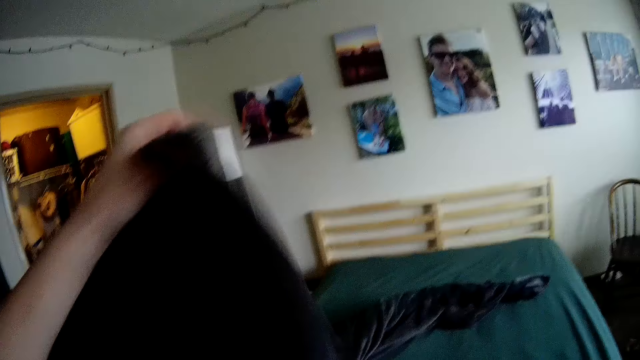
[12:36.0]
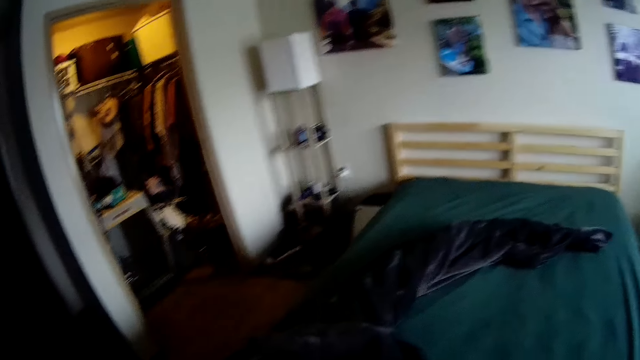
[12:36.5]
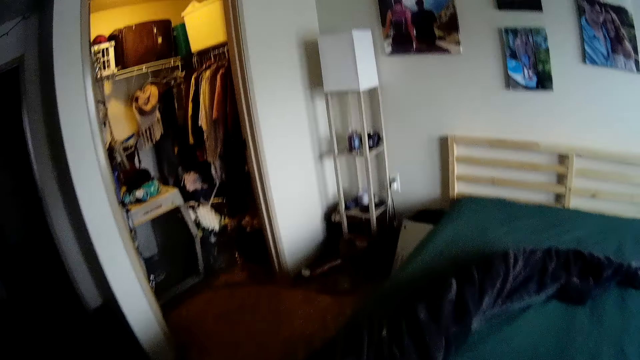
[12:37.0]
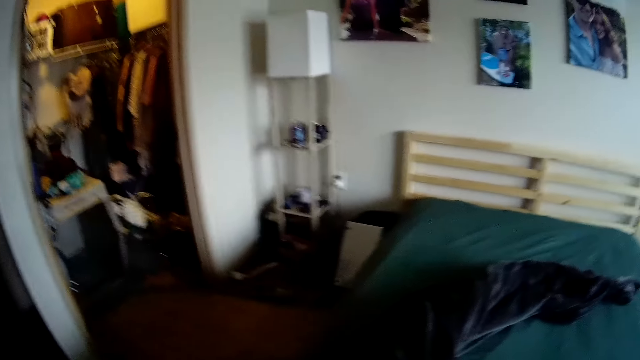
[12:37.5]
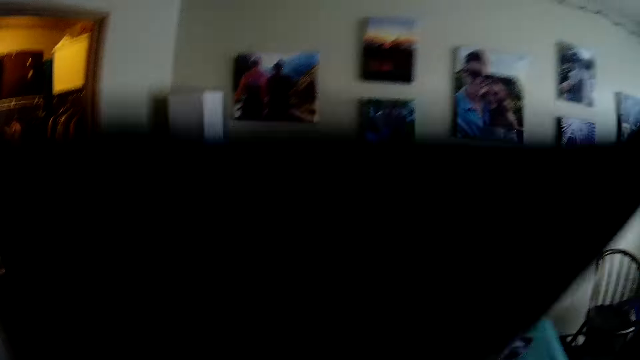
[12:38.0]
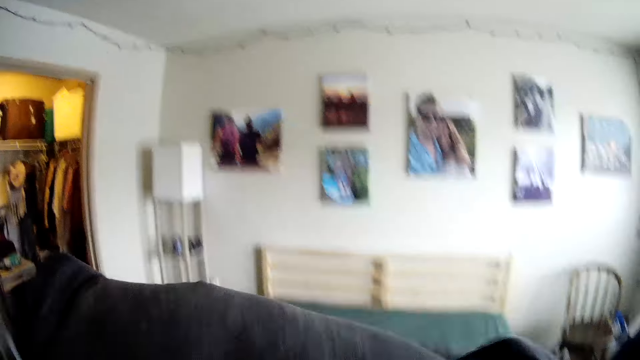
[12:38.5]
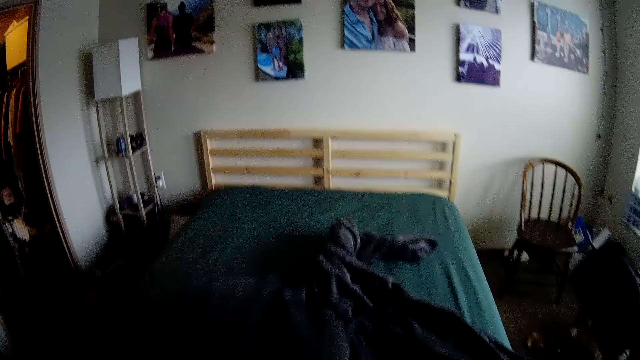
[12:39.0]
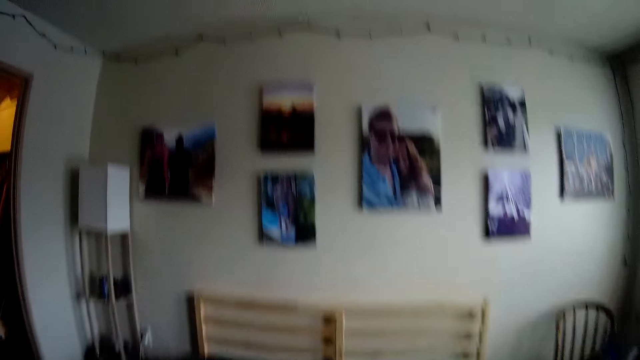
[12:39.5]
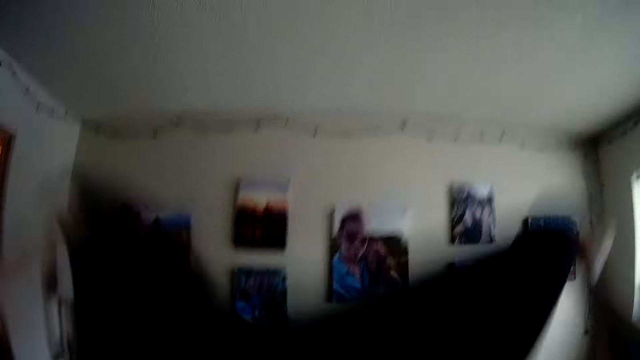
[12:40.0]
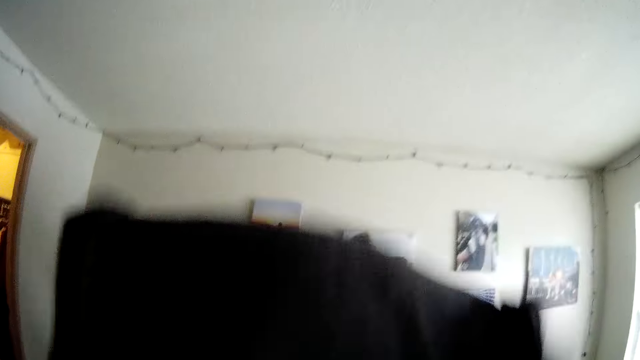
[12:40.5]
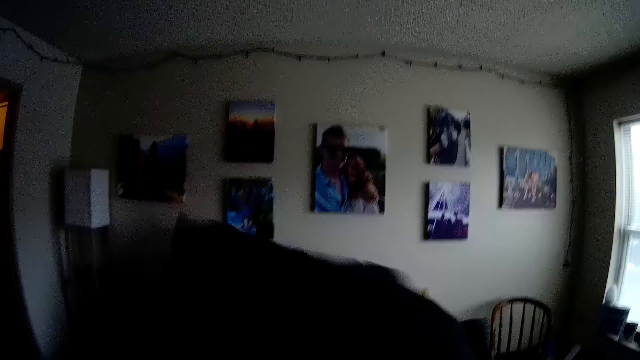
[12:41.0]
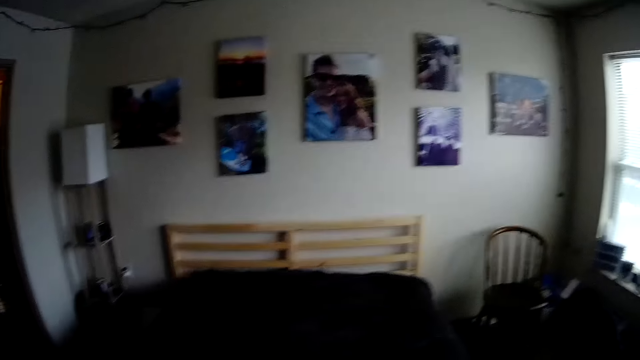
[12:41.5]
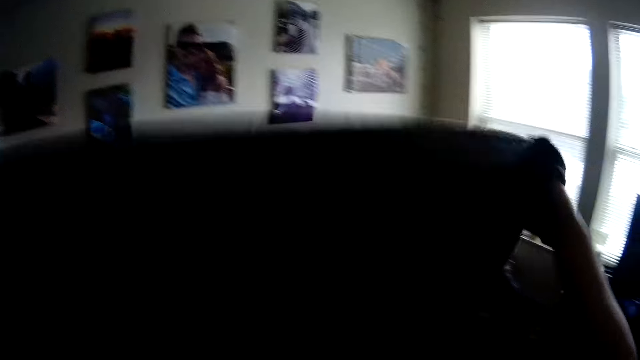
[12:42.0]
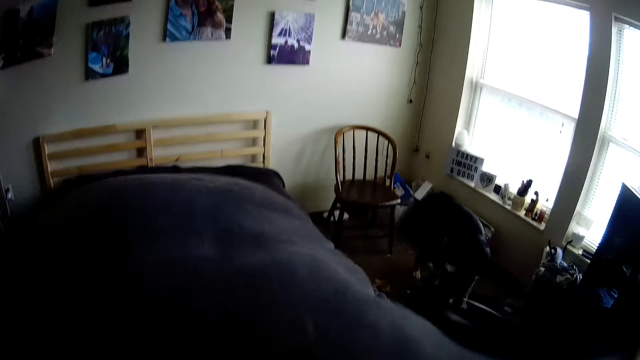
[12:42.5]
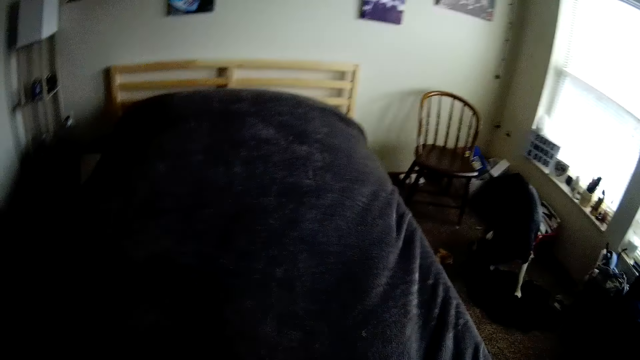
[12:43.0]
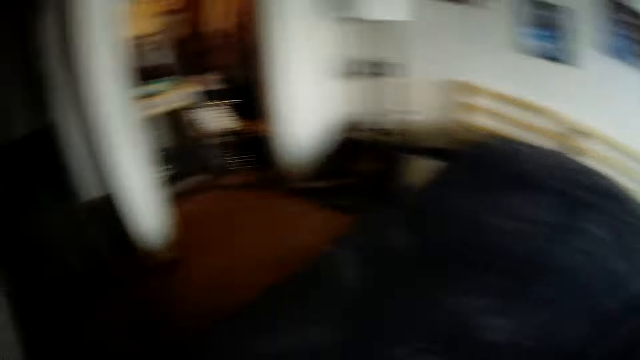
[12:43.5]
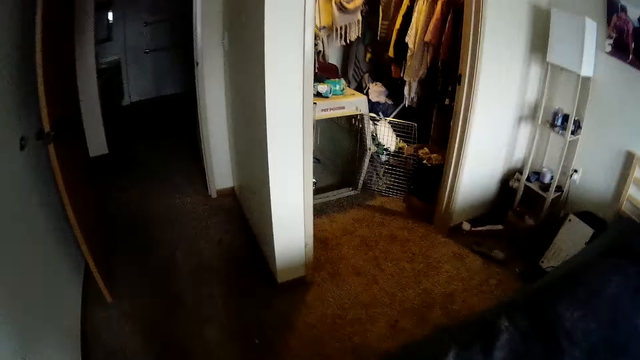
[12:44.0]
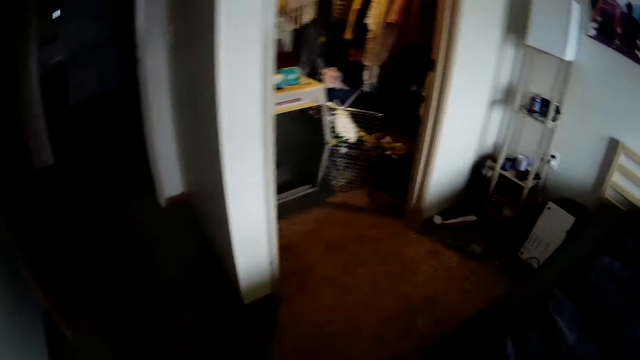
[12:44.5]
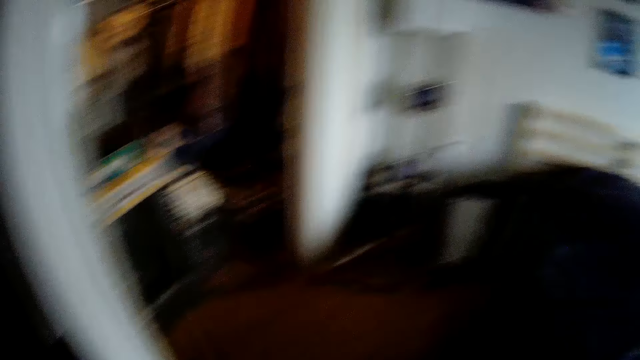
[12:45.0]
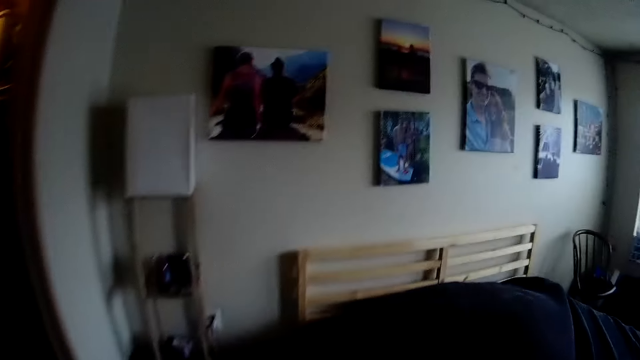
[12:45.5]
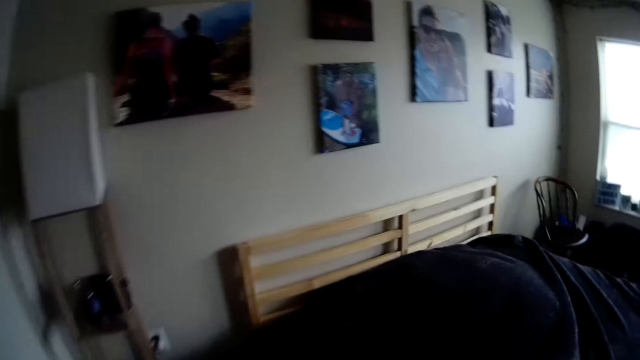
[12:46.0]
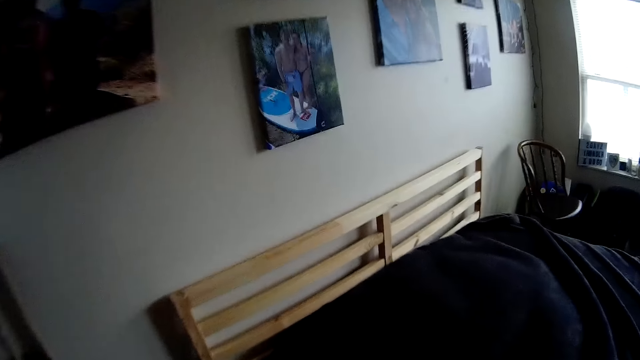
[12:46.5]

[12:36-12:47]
The camera wearer stretches the bedcover or blanket. They spread the blanket on top of the bed. They spread the blanket on top of the bed again. They walk to the headboard.

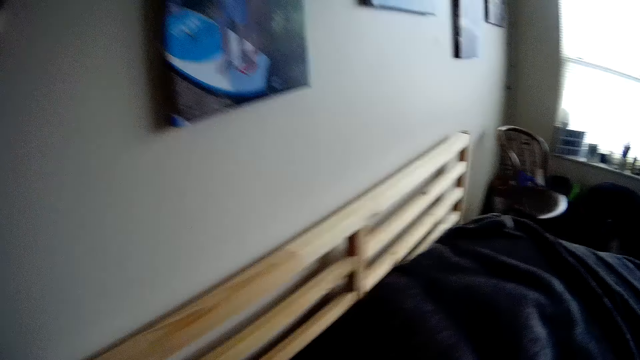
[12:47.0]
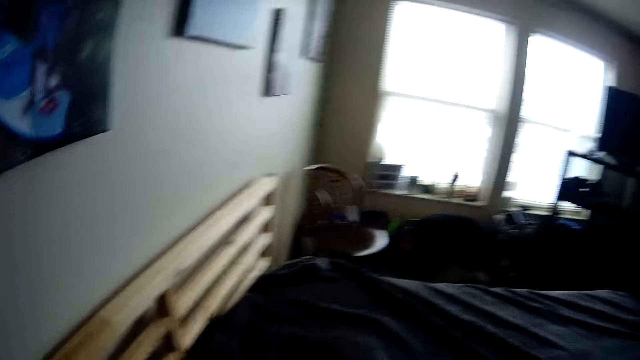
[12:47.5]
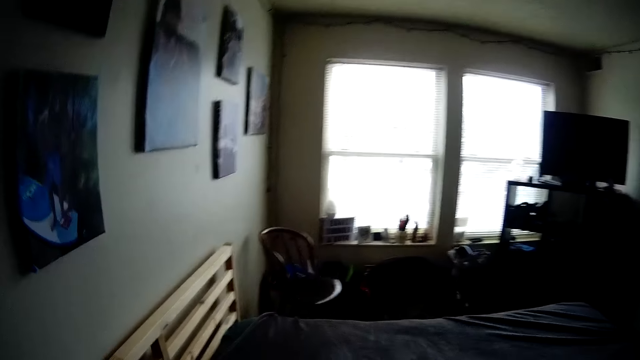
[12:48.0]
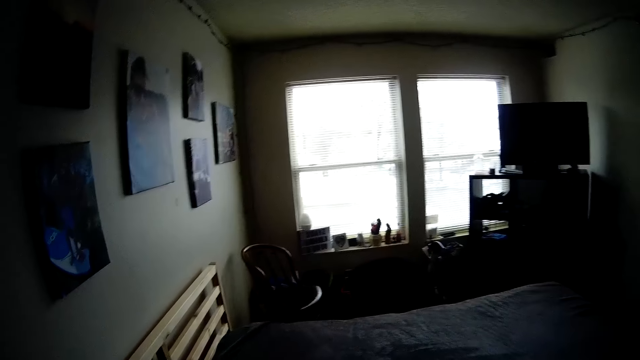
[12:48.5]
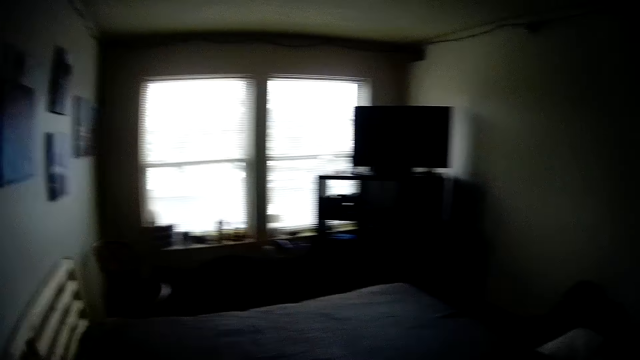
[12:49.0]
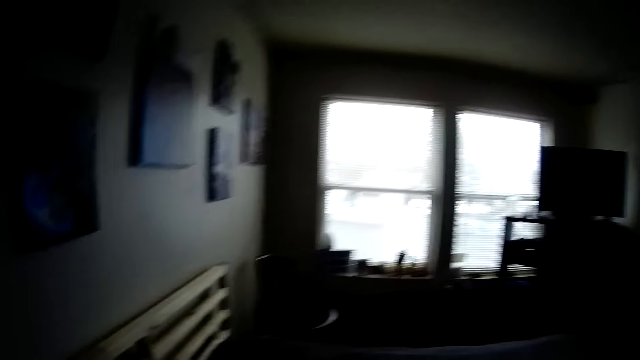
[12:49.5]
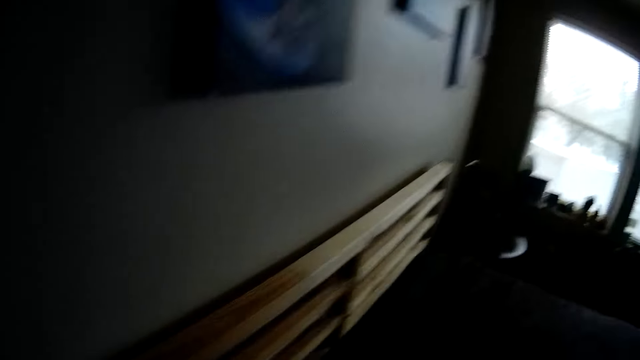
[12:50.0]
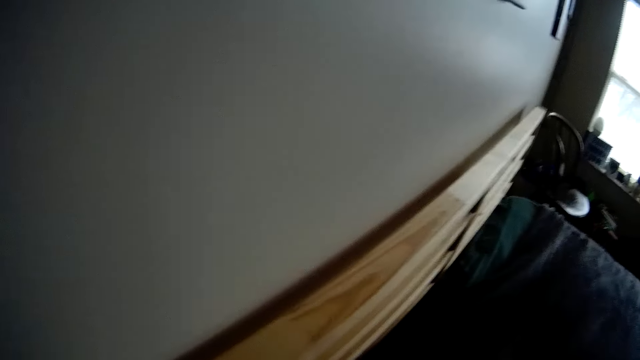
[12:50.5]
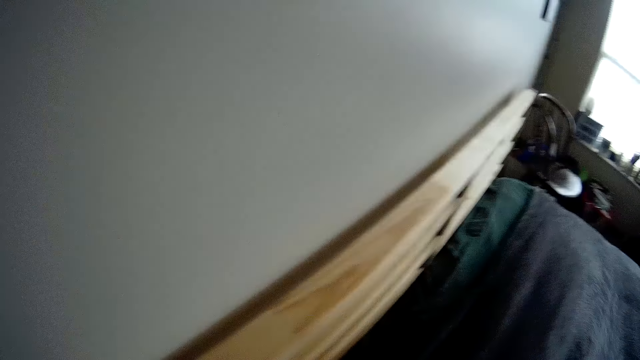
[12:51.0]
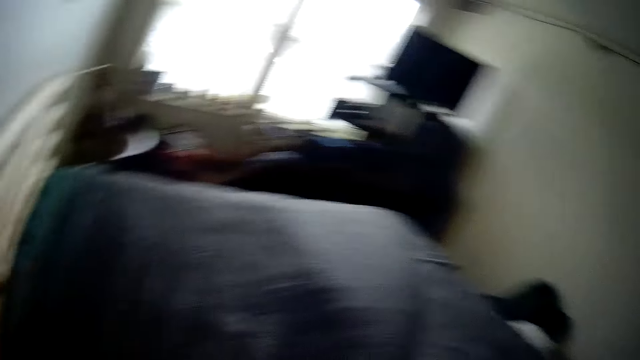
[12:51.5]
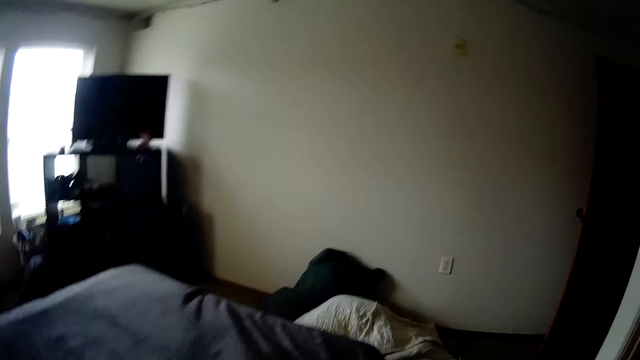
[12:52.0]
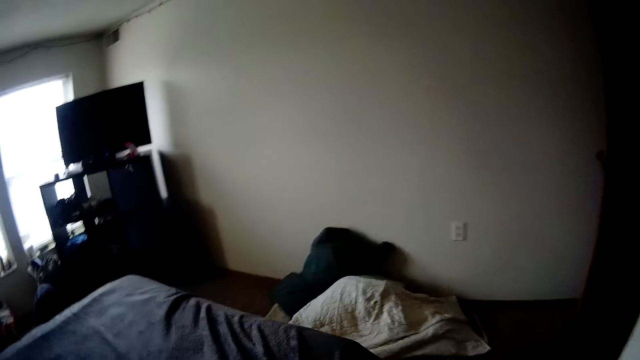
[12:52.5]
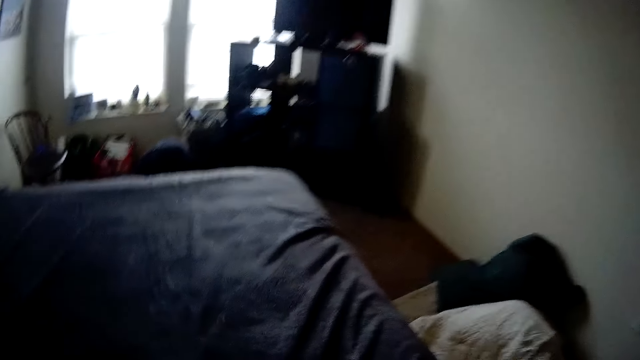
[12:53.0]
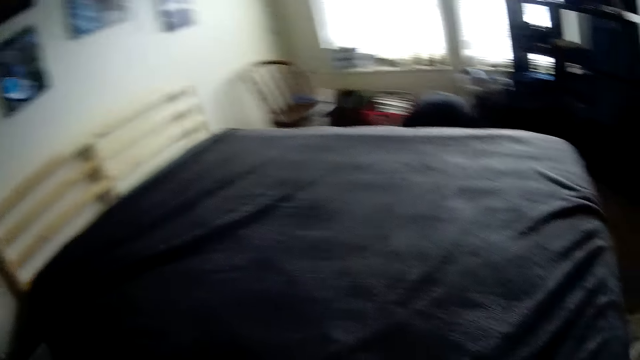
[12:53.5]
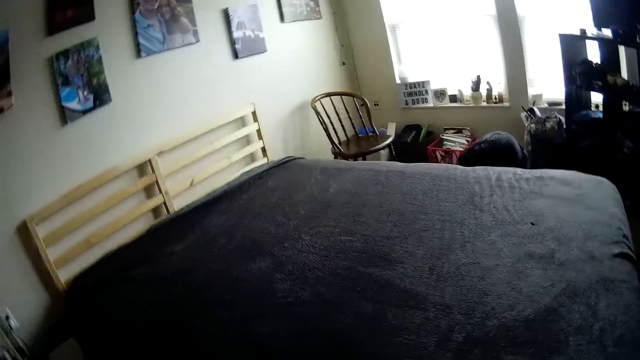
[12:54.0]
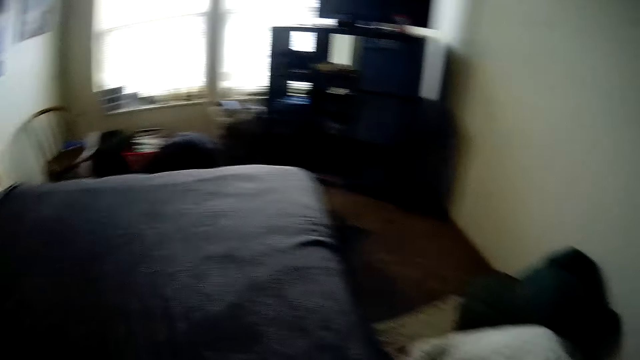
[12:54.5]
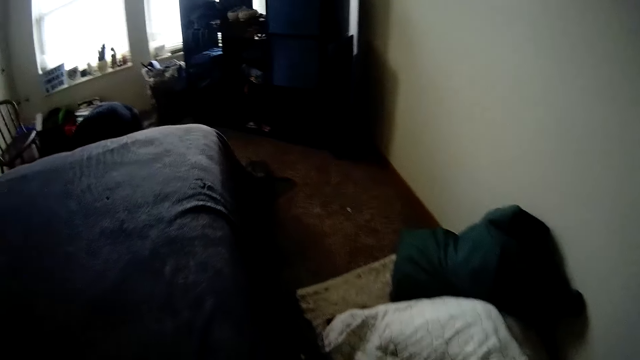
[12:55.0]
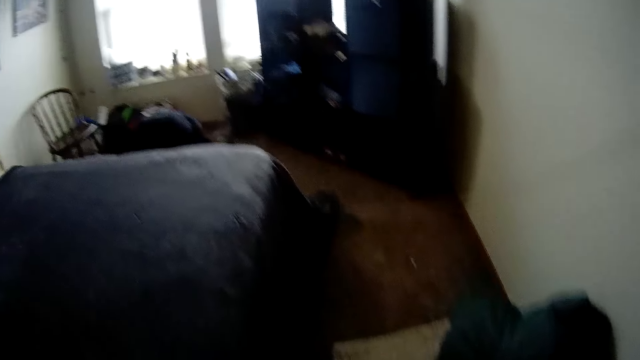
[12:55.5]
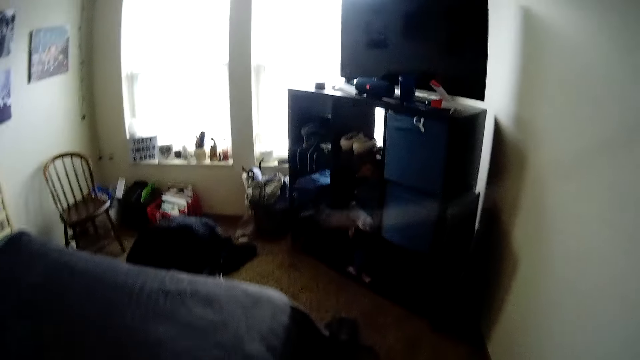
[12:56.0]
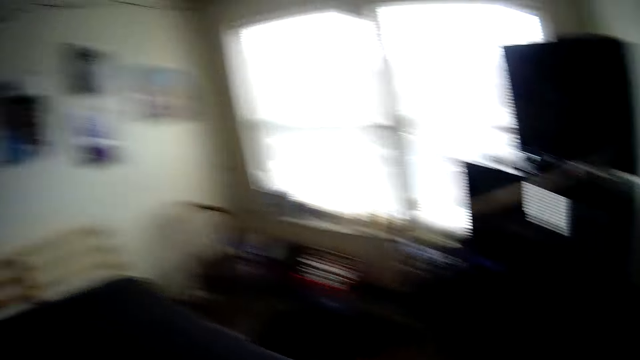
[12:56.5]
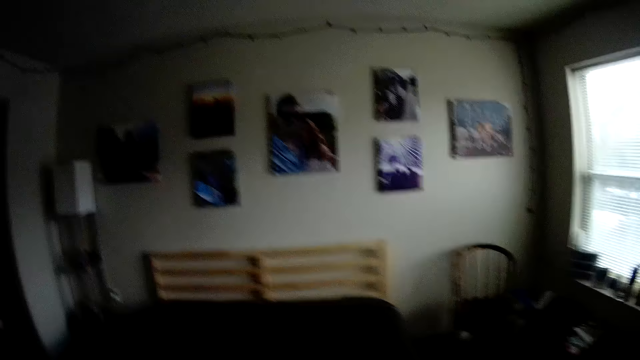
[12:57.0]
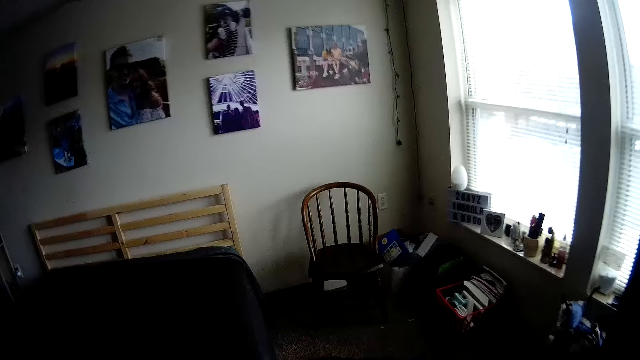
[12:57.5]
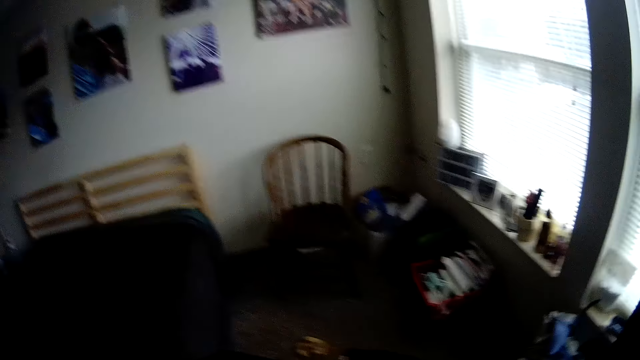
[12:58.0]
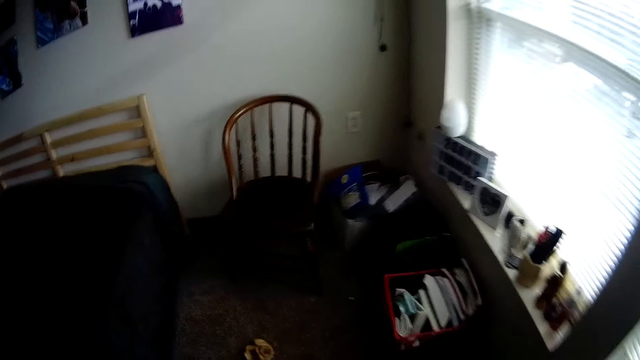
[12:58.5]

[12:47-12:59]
The camera wearer pulls the blanket on the headboard. They stretch the bedcover on the bed. They look around. They pull the blanket on the headboard. They walk to the footboard. They pull the blanket. They walk to the headboard.
